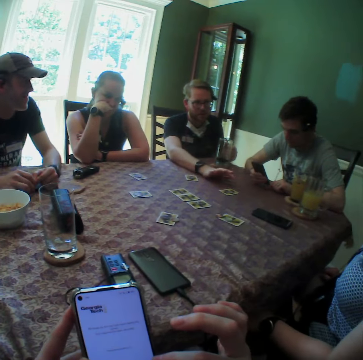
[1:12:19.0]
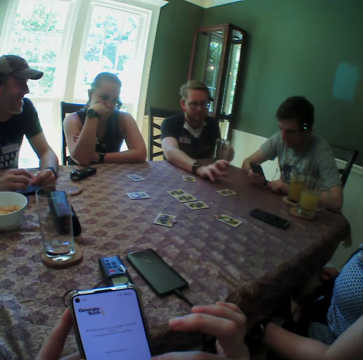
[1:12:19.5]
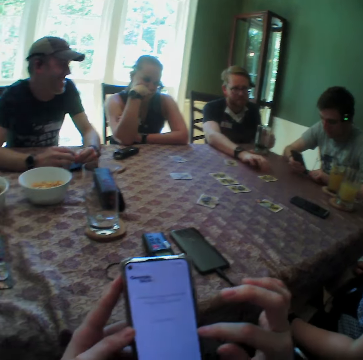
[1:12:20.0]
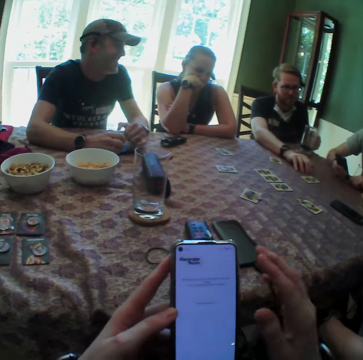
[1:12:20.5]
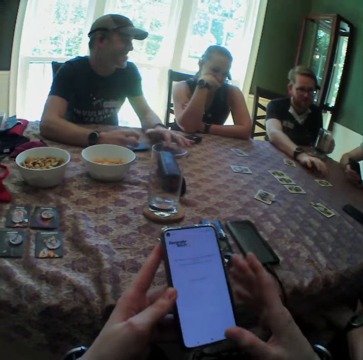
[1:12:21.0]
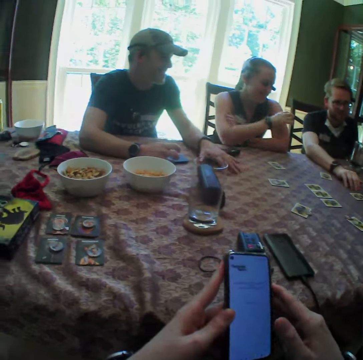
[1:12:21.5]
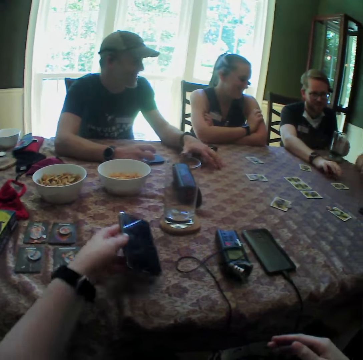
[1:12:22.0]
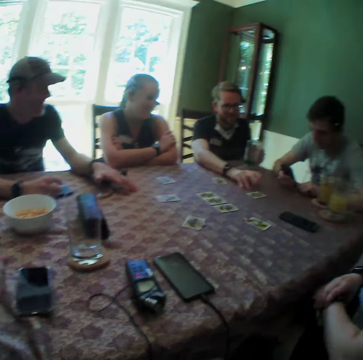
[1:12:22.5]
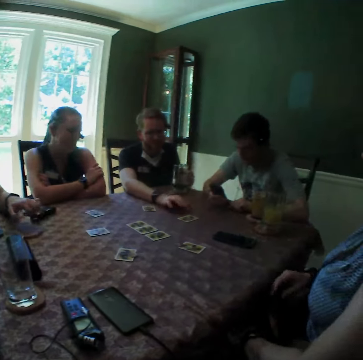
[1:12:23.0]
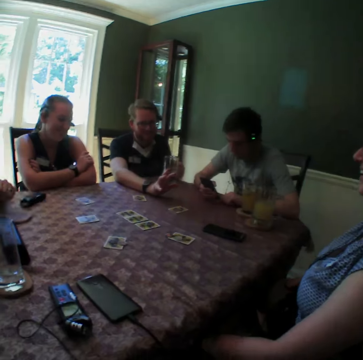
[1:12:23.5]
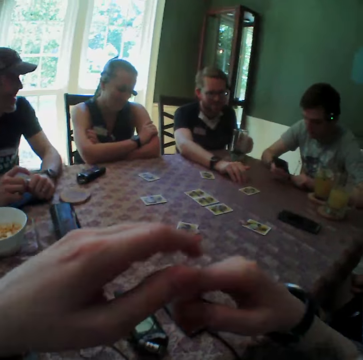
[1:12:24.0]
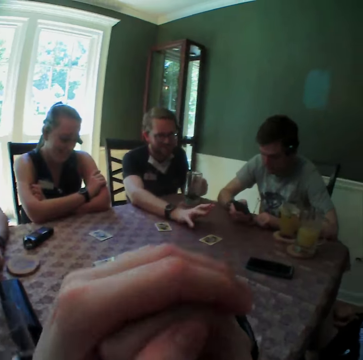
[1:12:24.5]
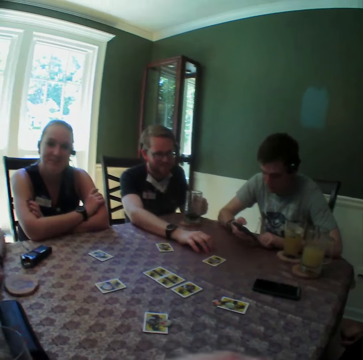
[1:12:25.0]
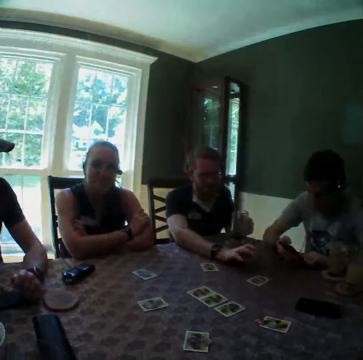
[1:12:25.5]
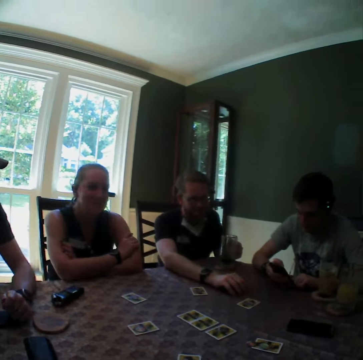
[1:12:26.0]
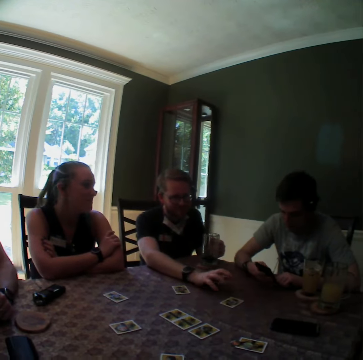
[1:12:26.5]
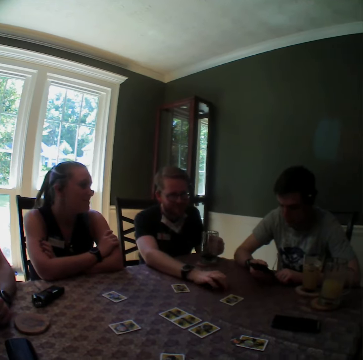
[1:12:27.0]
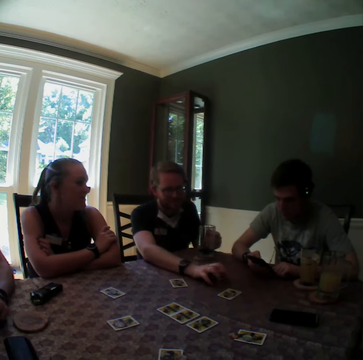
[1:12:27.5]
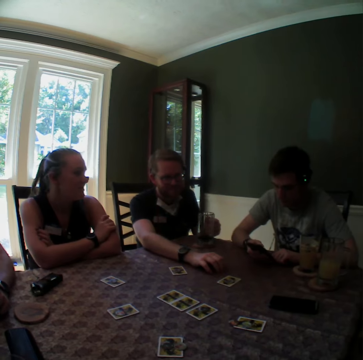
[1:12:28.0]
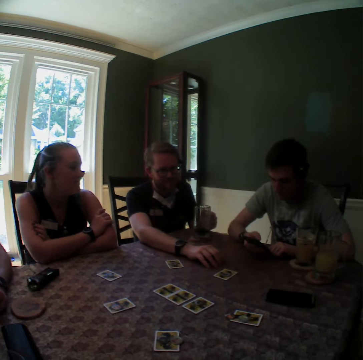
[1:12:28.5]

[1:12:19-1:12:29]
A man gestures with his right hand. The camera wearer drops the phone in his left hand on the table. A woman removes her right hand from her left hand. Another man makes a gesture. The camera wearer clenches his hands. Another man operates a phone.

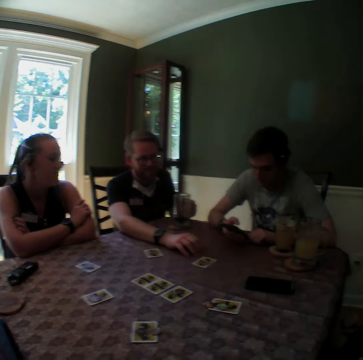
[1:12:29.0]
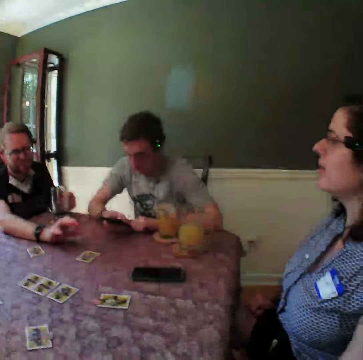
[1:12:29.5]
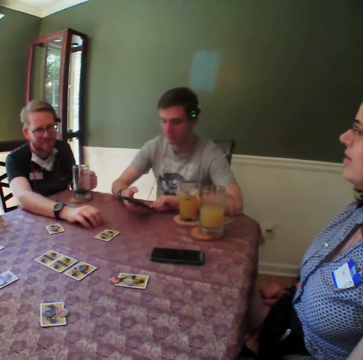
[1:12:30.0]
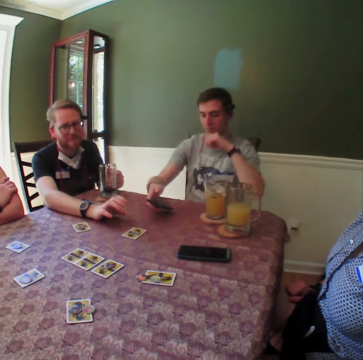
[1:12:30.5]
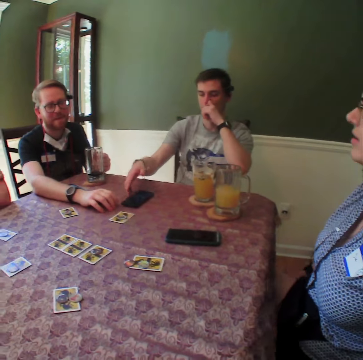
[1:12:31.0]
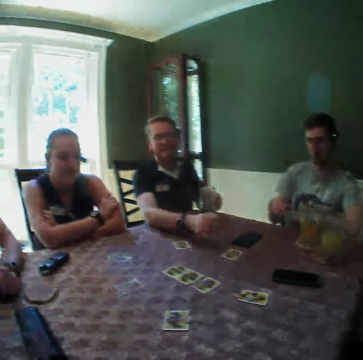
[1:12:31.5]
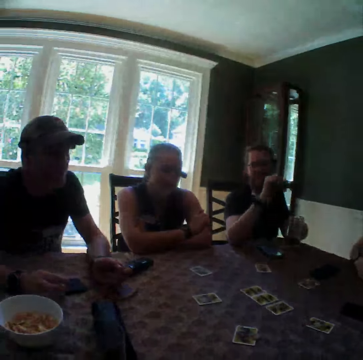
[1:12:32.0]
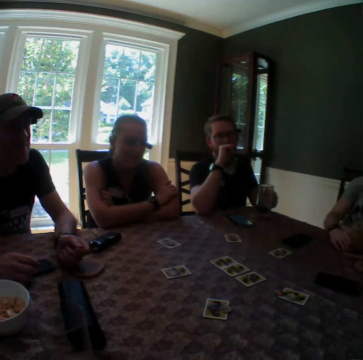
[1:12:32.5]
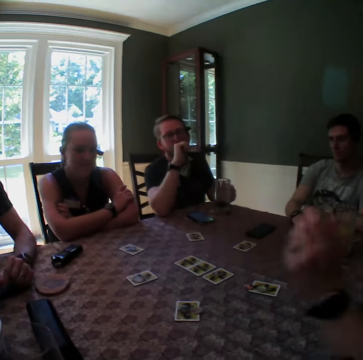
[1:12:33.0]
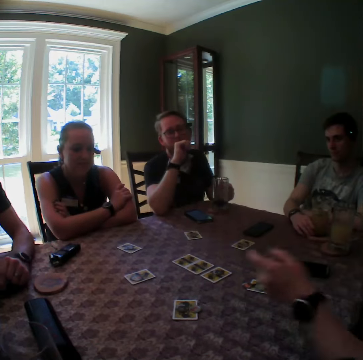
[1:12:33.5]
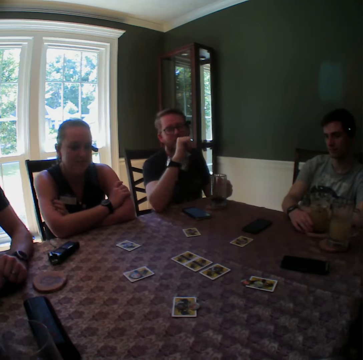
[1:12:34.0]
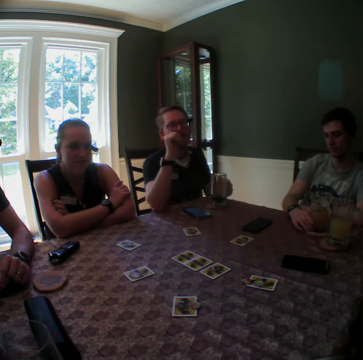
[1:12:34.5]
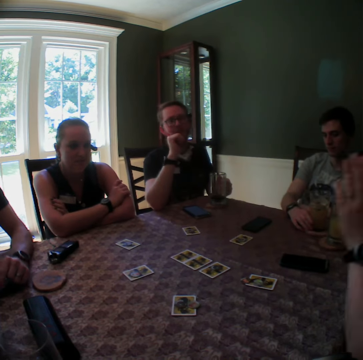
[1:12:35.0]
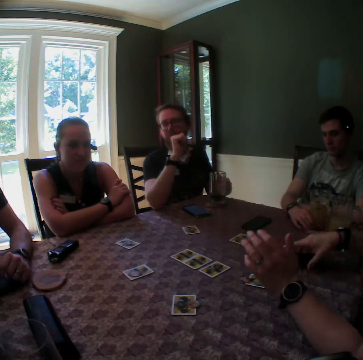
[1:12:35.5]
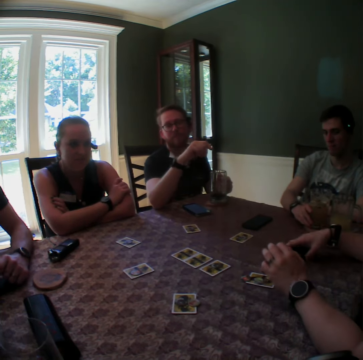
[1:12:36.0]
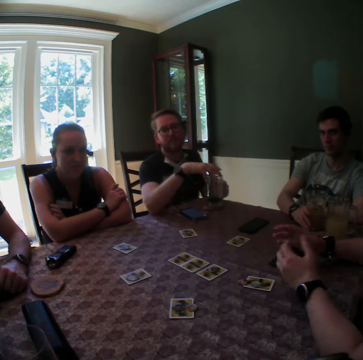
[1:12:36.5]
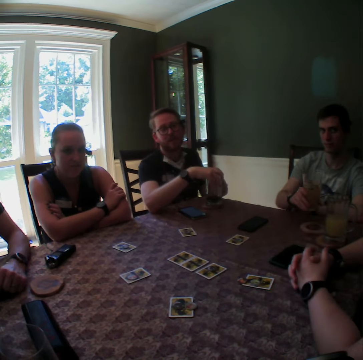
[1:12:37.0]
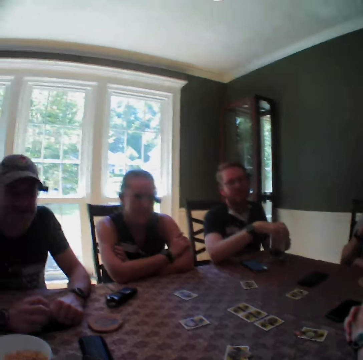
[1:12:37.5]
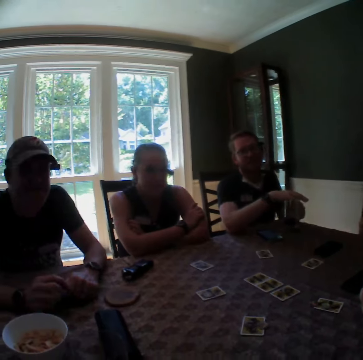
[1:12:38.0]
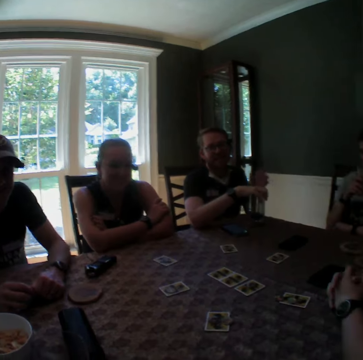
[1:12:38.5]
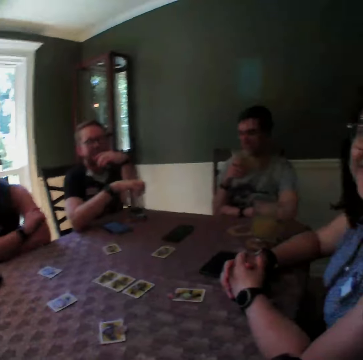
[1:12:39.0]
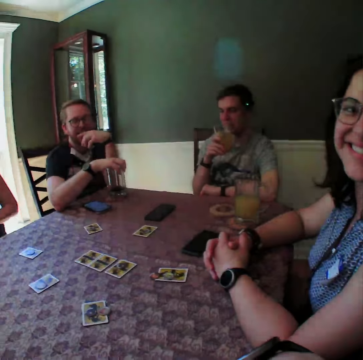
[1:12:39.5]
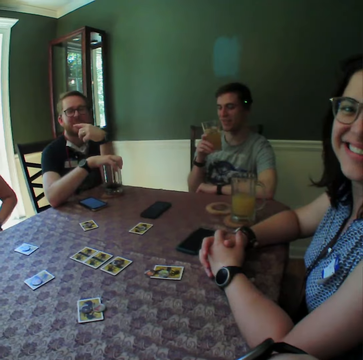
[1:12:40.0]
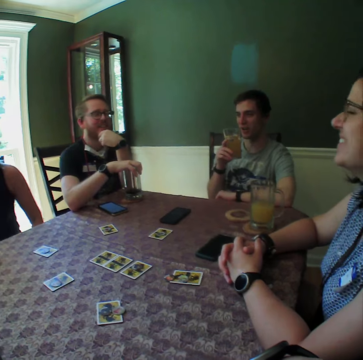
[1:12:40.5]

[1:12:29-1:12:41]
A man touches his face with his left hand, drops the phone in his right hand on the table, and touches his face with his right hand. The man removes his left hand from his face. A woman points towards another man. The woman makes a gesture. The woman moves a phone on the table with her right hand. A third man places his right hand on a glass. The first man lifts a glass of juice on the table with his right hand. The woman clenches her hands. The first man sips a drink.

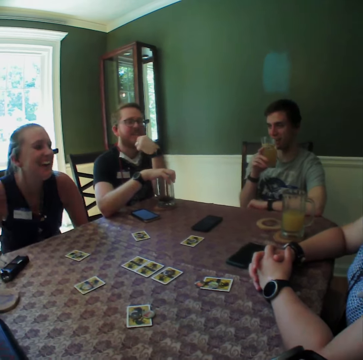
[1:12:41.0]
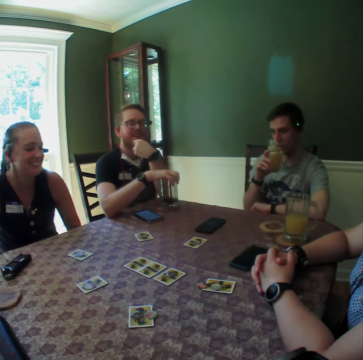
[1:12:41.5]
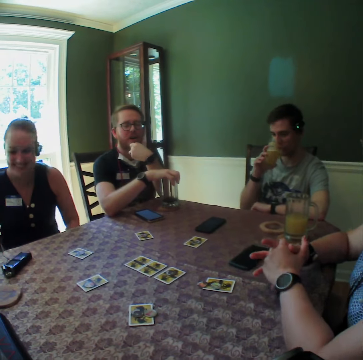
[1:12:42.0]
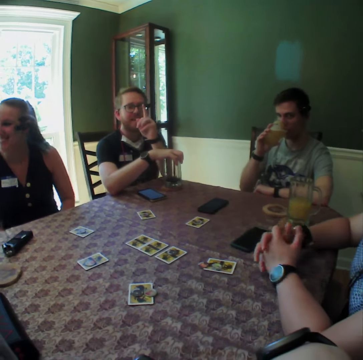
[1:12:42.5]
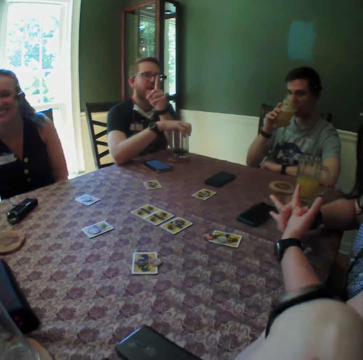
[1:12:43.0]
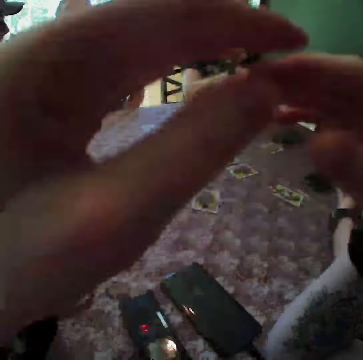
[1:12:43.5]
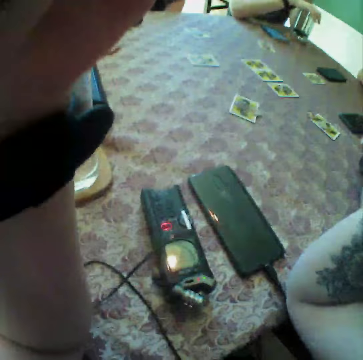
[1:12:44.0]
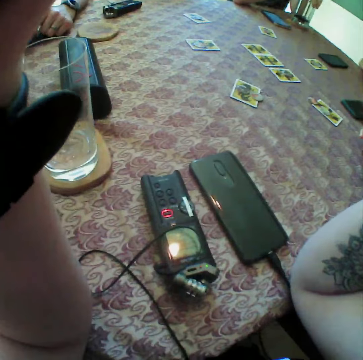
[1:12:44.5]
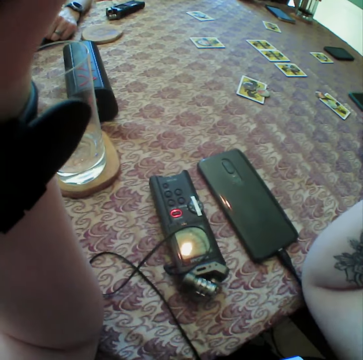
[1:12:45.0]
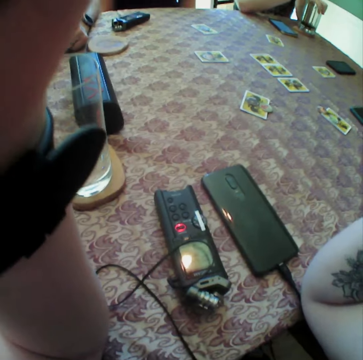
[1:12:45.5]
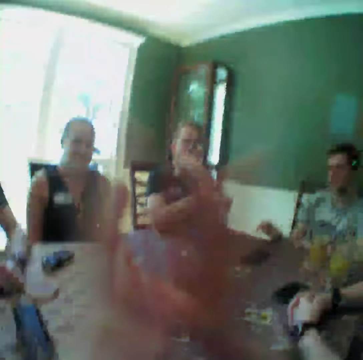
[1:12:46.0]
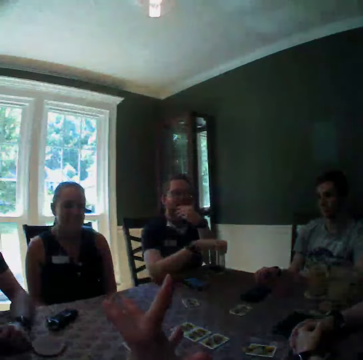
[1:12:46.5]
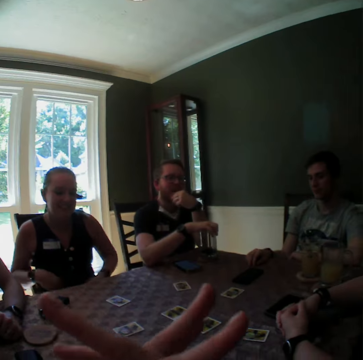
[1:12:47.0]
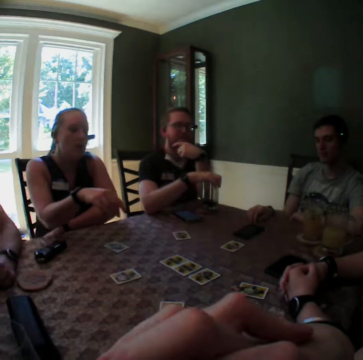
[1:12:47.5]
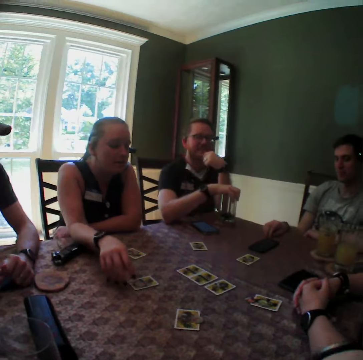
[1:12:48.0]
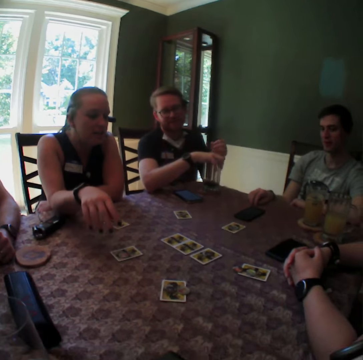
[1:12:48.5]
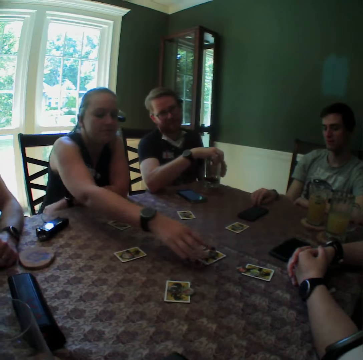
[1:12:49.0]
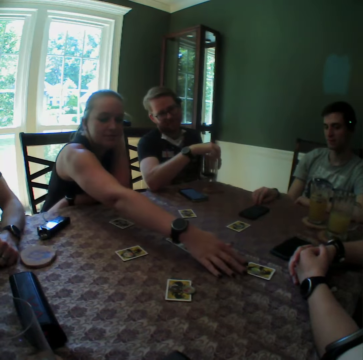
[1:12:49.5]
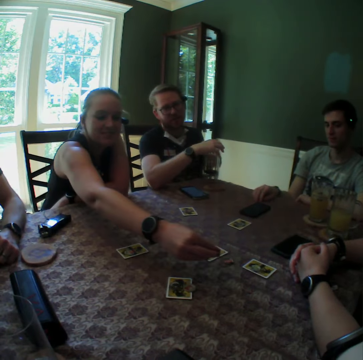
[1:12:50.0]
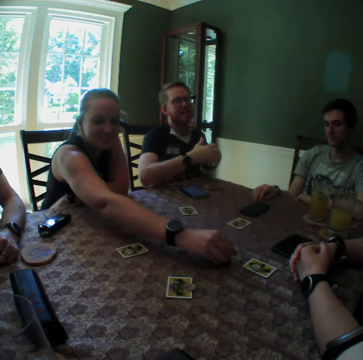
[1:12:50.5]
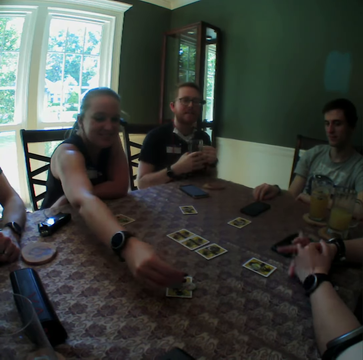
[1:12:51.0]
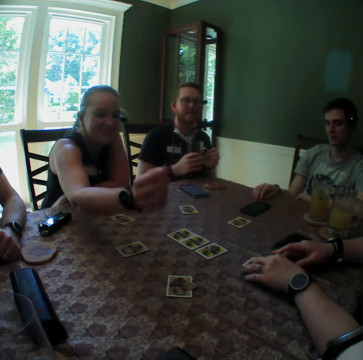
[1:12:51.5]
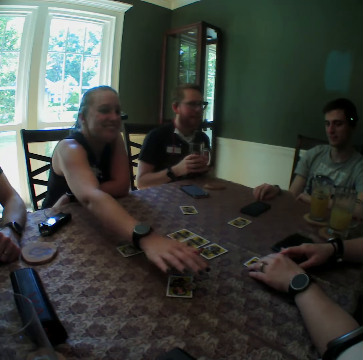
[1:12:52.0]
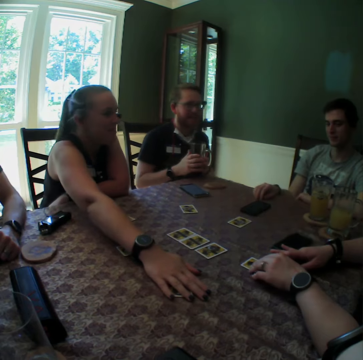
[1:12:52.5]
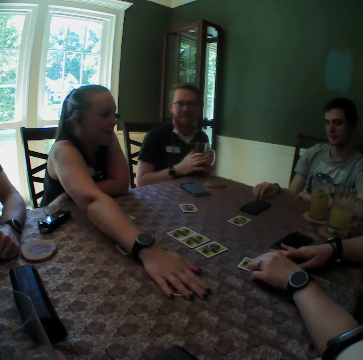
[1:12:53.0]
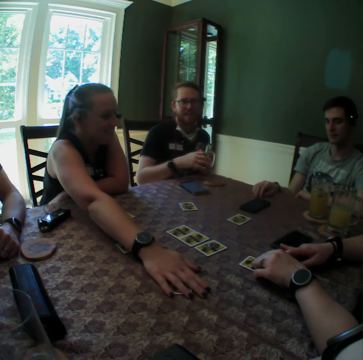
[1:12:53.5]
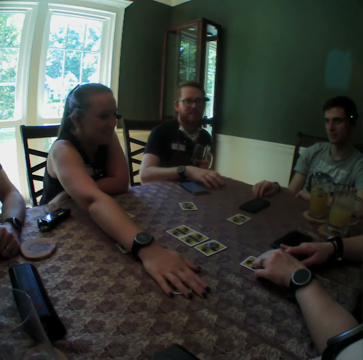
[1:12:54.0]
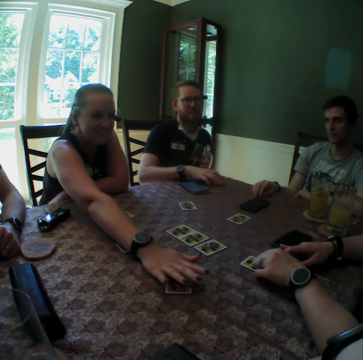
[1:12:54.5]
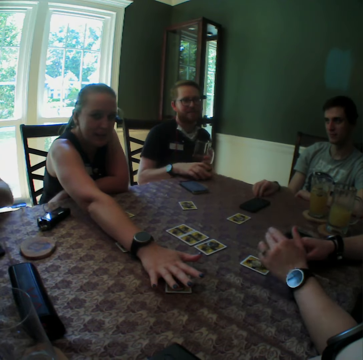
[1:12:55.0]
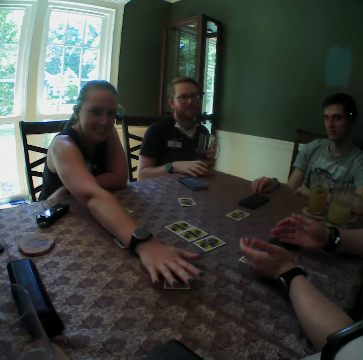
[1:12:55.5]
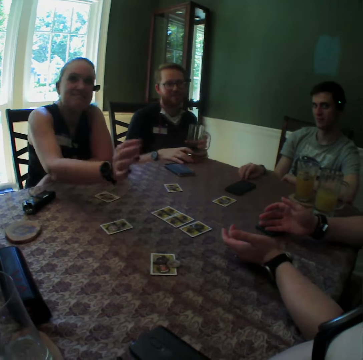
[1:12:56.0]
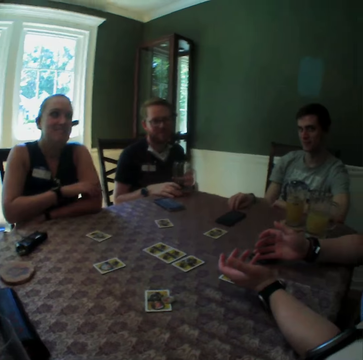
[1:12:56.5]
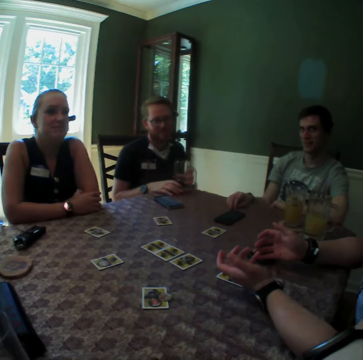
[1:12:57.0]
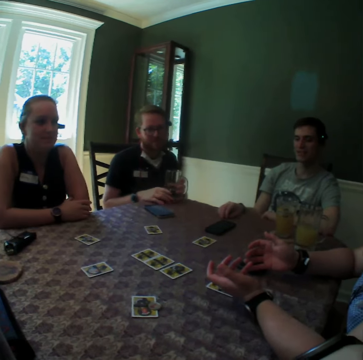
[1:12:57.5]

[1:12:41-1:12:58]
A man drinks some juice from the glass of juice in his right hand. Another man lifts his index finger. The camera wearer adjusts his camera with his hands. He claps his hands. A woman picks up a coin on the table with her right hand. The other man lifts the glass on the table with his right hand. The woman places the coin in her right hand on a card on the table. Another woman covers the card on the table with her right hand. The first woman covers the card on the table with her right hand and touches the card. The other man moves his right hand that is on the table. The other woman gestures with her hands. The first woman takes off her right hand from the card on the table.
